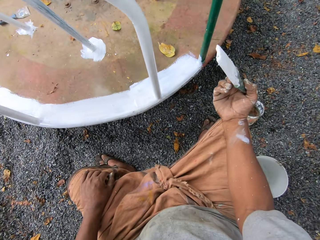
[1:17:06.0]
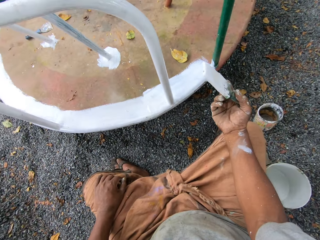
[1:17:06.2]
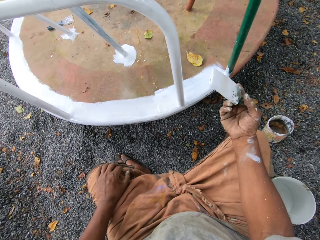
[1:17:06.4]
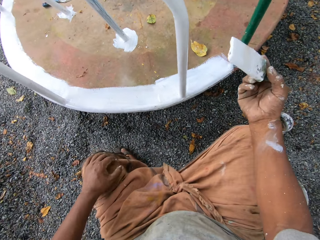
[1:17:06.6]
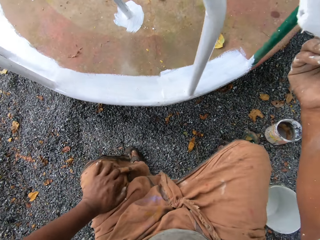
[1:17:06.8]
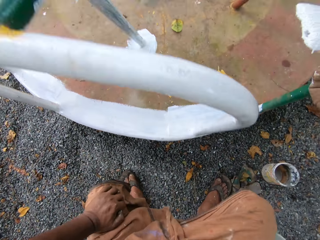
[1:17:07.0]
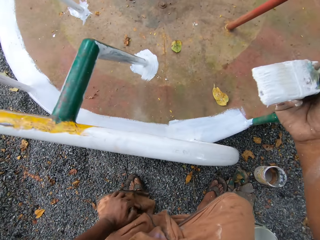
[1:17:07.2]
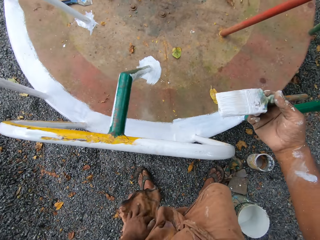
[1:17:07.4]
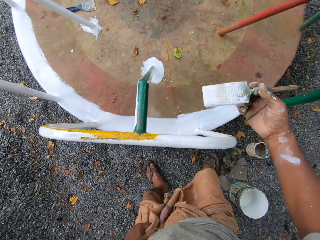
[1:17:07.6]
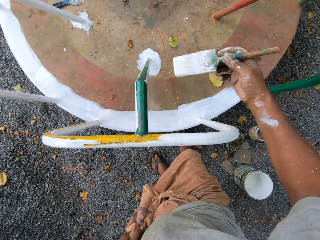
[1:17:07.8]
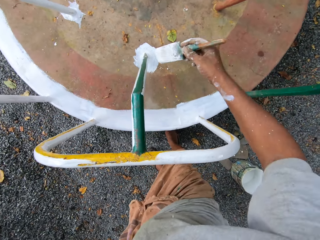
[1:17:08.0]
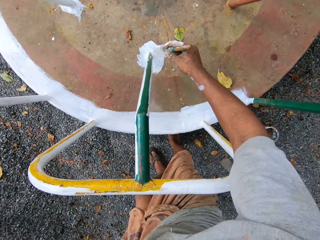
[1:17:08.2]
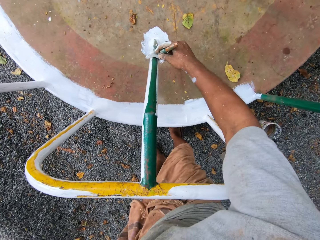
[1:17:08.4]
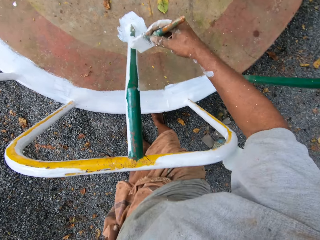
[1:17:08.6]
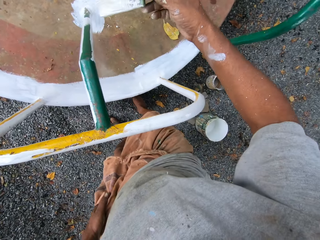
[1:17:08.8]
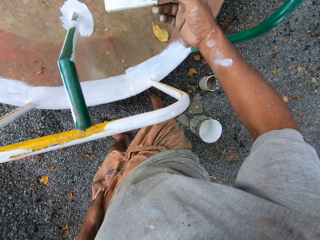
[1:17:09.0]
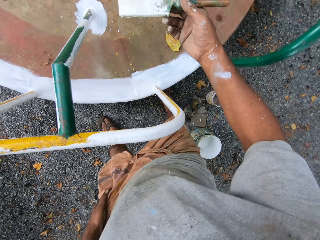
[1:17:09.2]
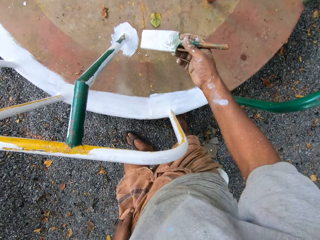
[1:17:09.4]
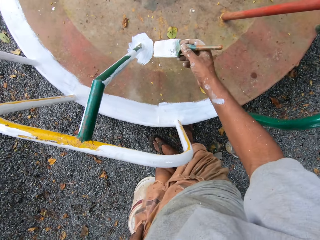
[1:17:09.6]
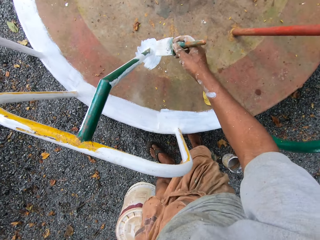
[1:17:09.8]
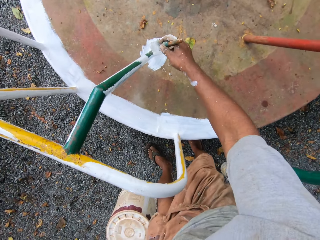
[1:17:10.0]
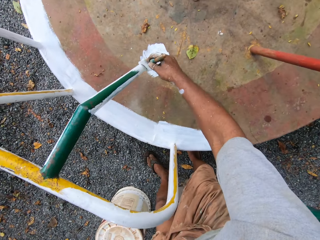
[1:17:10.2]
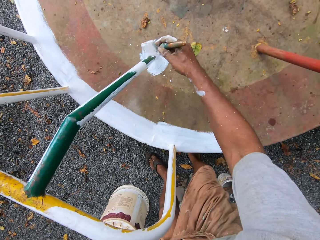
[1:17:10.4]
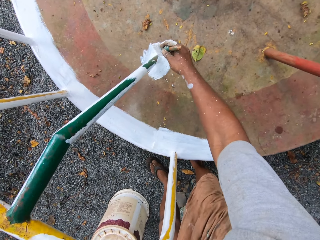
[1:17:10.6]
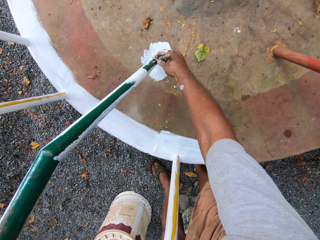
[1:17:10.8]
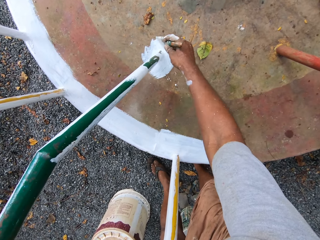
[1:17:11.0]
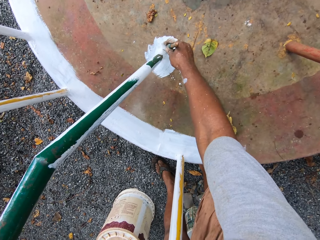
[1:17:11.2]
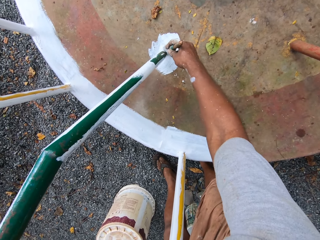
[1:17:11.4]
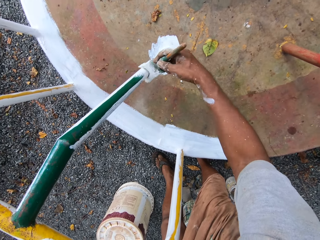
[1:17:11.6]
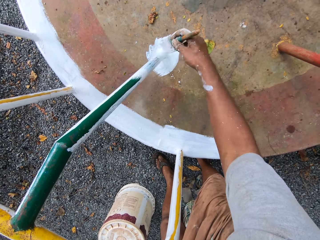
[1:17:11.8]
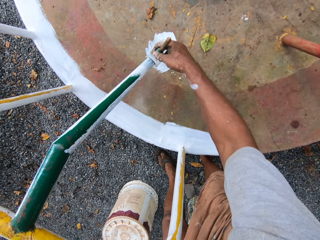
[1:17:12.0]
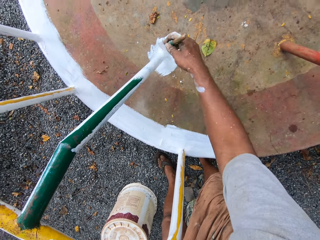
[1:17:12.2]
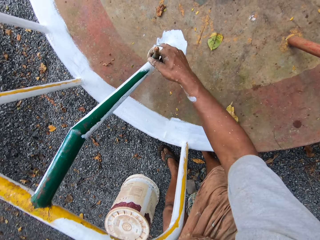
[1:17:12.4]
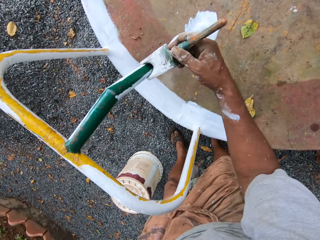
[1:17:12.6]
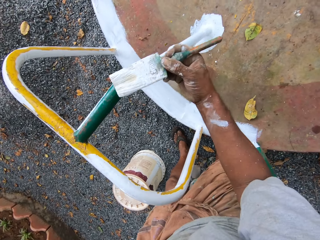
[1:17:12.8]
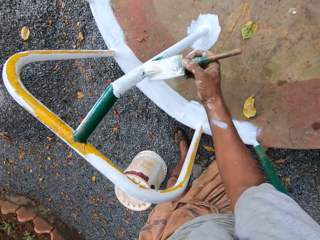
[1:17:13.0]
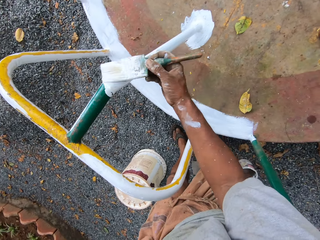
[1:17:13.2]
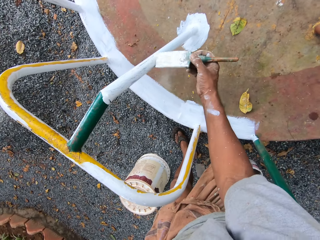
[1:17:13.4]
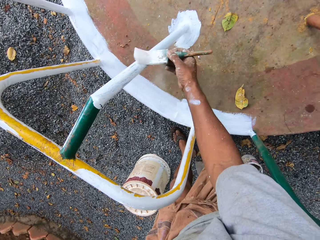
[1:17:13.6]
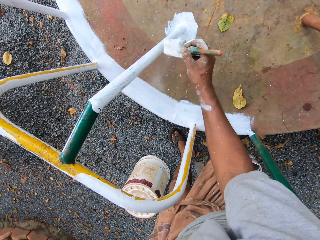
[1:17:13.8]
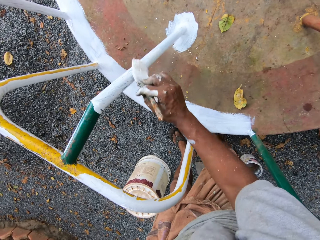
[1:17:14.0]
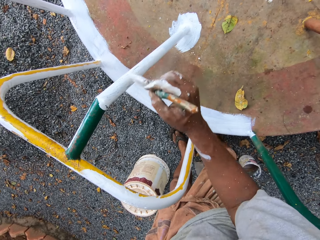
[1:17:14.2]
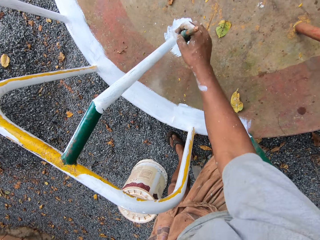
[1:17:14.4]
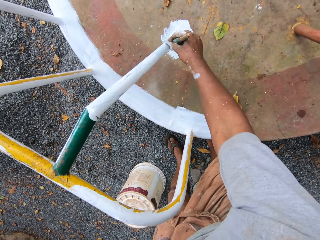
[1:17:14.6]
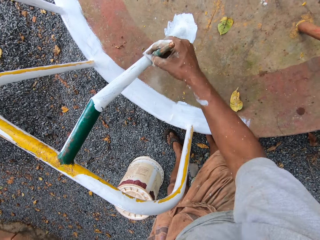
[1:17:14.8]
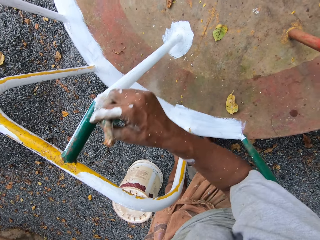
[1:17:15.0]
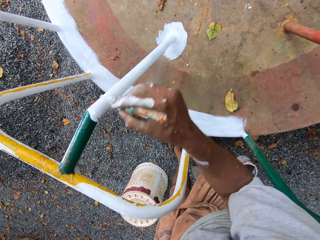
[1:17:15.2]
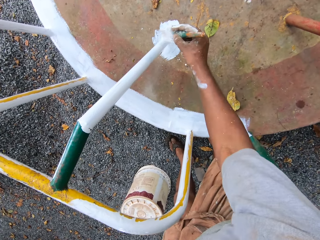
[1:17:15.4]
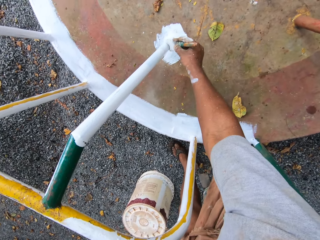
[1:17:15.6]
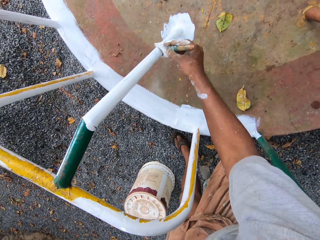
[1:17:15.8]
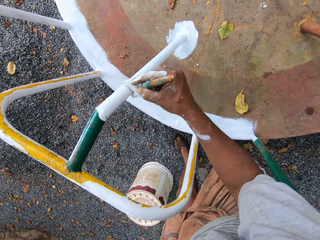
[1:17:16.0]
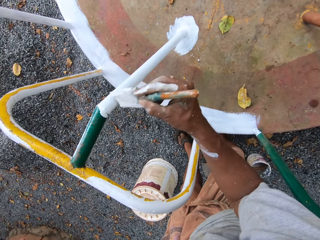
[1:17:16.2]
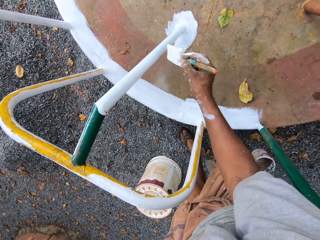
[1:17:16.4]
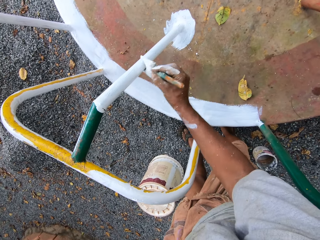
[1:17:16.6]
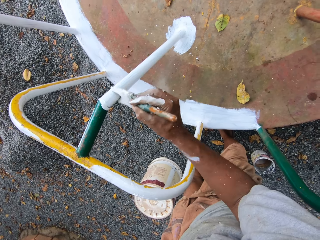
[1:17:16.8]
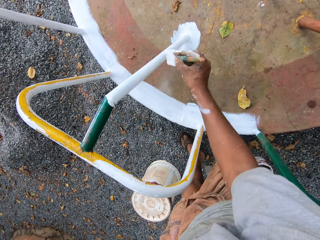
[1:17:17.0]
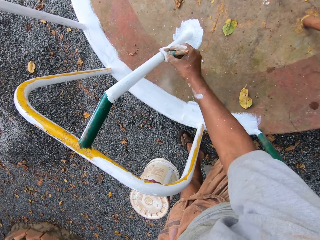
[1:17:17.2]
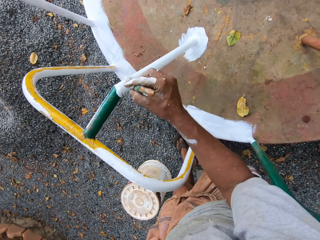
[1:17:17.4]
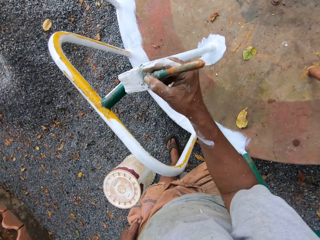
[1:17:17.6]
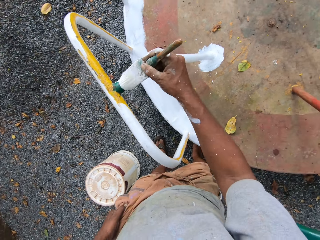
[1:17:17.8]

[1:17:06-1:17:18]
The camera wearer stands up. He holds his cloth. He paints the roundabout with the paintbrush.

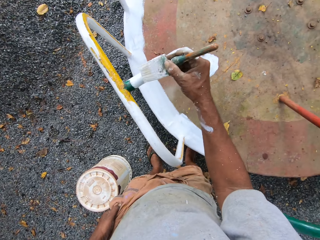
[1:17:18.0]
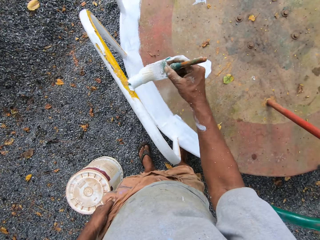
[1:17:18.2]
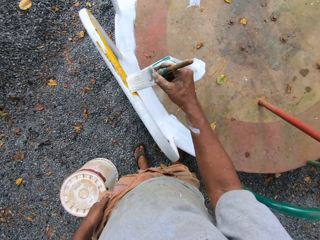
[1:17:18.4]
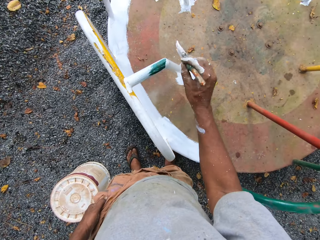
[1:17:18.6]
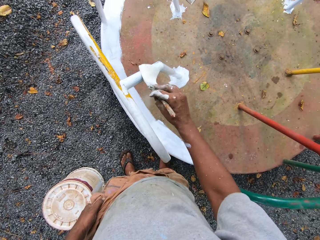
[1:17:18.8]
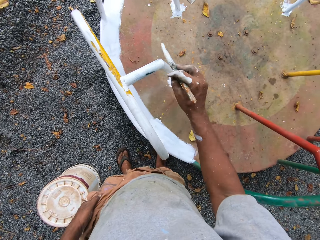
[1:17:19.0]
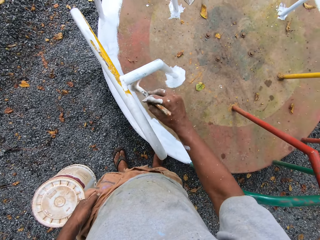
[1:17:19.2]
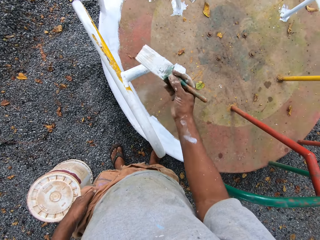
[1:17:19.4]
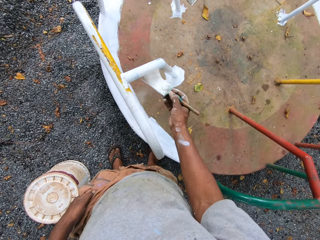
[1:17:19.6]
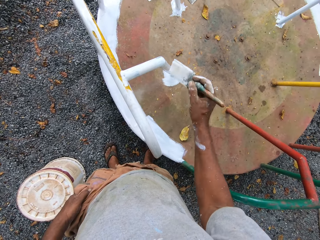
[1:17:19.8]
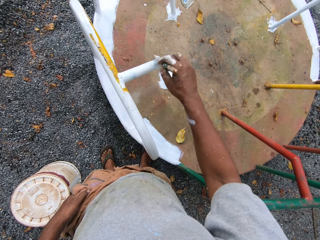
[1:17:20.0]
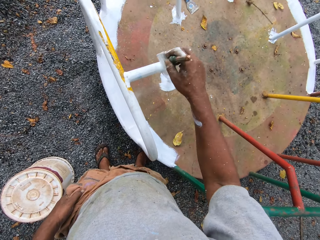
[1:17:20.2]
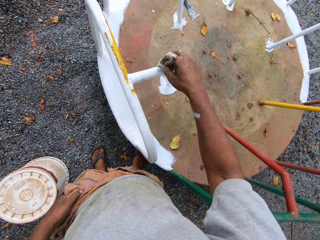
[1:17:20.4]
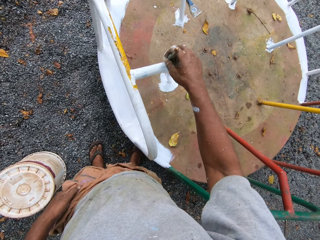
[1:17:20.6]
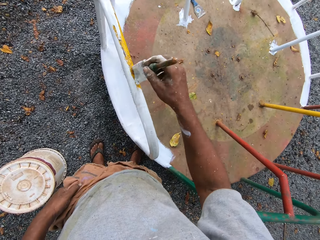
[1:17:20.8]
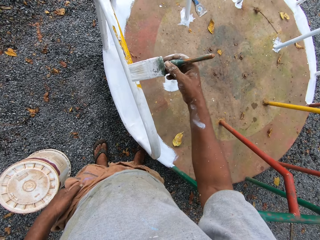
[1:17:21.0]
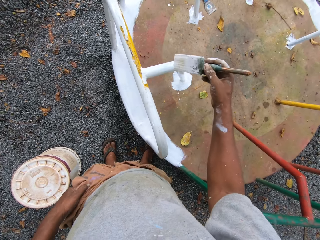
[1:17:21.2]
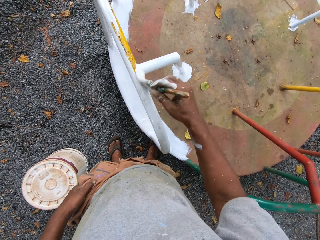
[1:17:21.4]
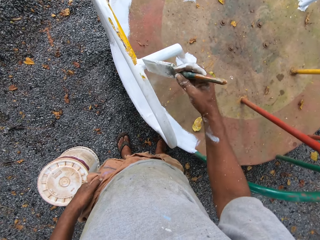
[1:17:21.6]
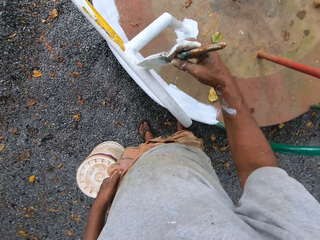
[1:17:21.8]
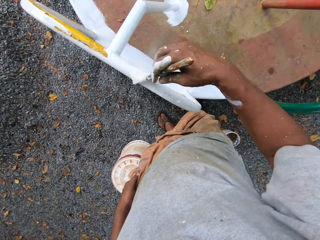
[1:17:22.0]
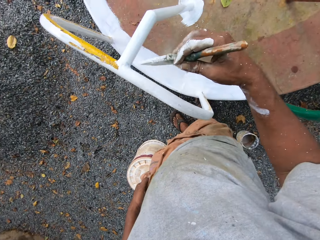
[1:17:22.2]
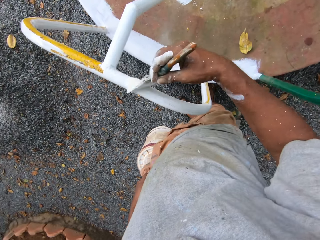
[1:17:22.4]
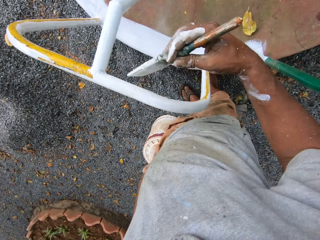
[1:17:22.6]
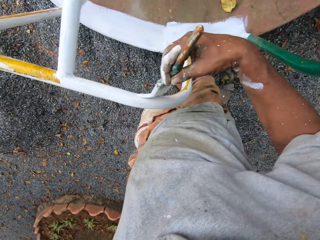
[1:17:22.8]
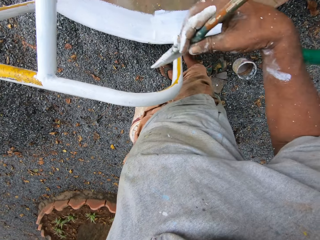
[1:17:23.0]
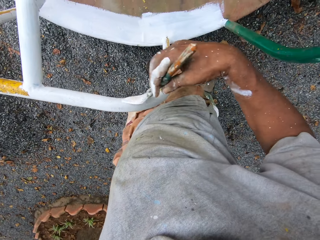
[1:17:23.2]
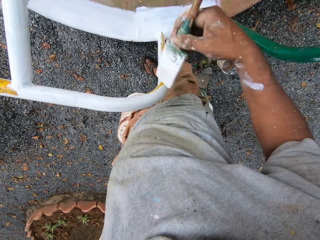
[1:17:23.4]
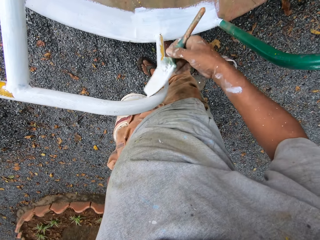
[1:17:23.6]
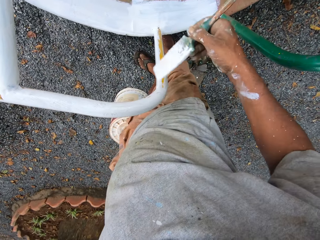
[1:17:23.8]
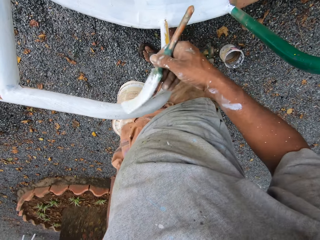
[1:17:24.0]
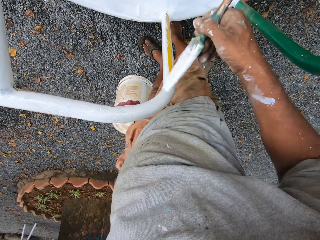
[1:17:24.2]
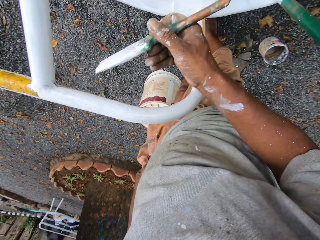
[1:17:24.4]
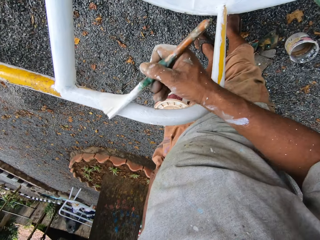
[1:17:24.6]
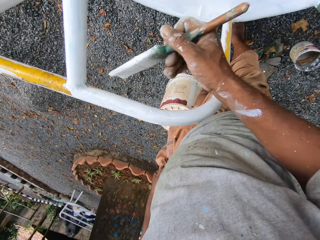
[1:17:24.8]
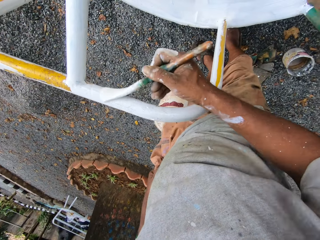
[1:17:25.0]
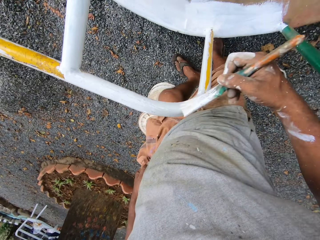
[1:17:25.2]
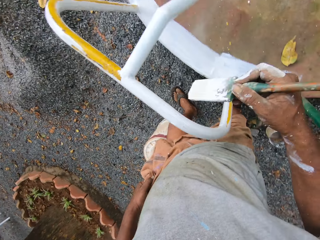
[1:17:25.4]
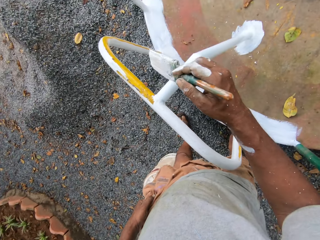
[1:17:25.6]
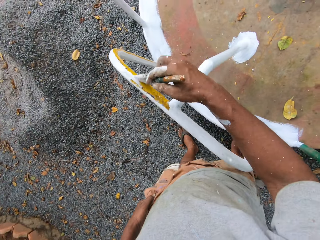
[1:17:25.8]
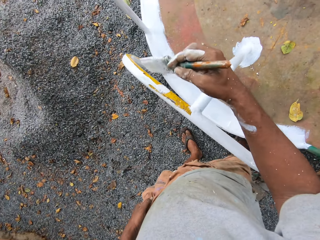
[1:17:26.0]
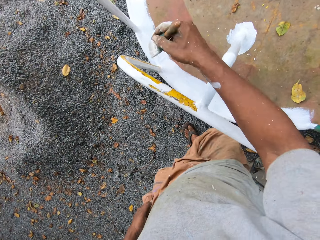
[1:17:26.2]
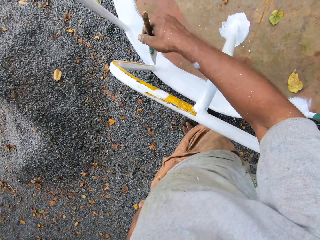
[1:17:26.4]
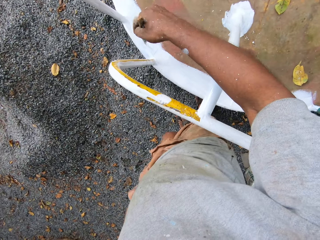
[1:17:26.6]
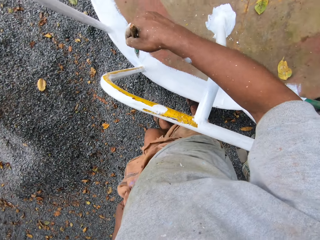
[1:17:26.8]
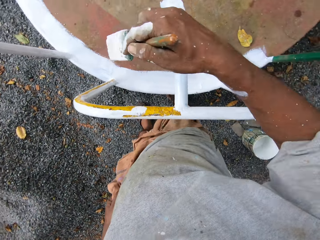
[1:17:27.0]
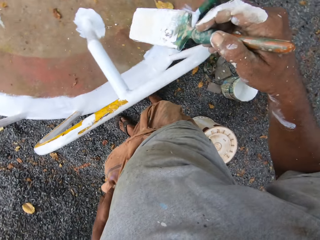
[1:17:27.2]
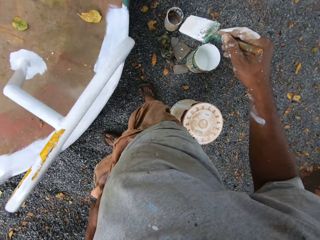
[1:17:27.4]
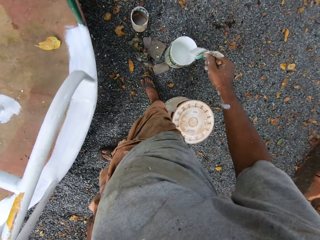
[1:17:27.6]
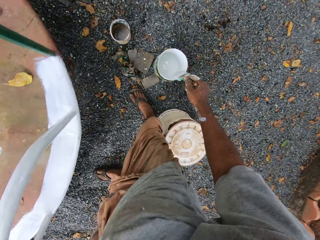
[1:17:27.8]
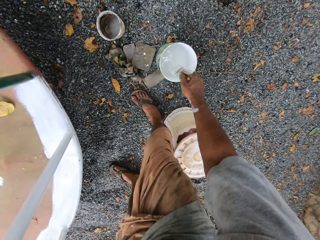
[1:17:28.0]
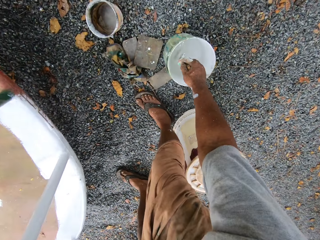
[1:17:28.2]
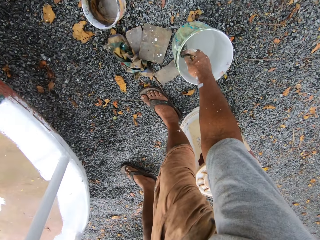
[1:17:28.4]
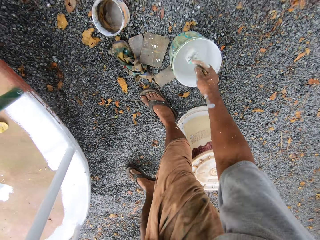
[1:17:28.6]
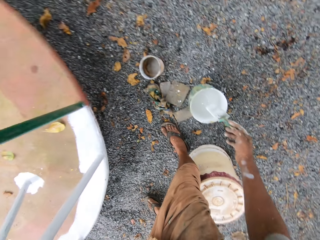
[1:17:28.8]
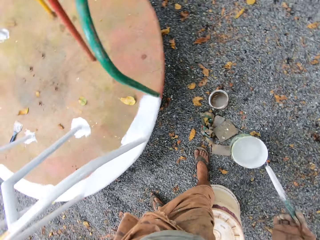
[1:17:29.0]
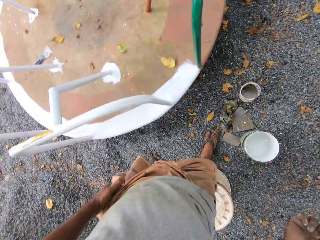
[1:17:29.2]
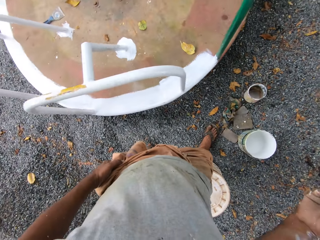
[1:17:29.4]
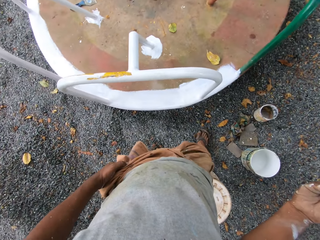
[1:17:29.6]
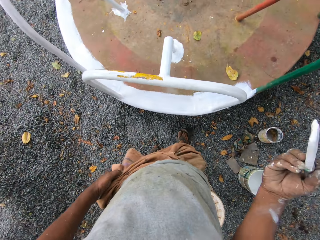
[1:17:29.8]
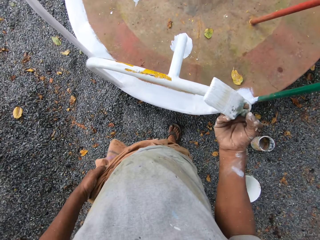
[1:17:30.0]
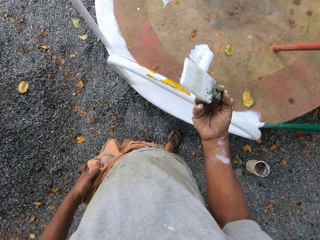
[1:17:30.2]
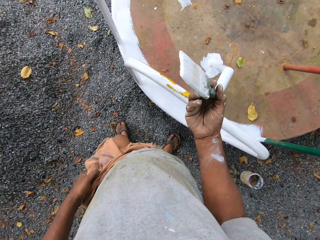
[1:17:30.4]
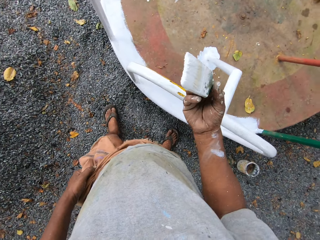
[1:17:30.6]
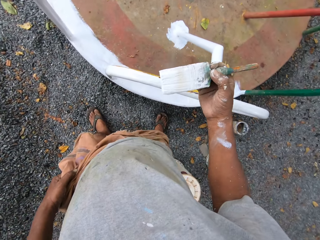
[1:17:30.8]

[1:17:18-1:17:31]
The camera wearer moves around while painting. They dip the paintbrush into the paint can on the ground.
